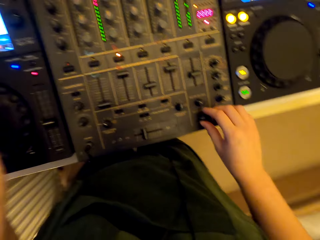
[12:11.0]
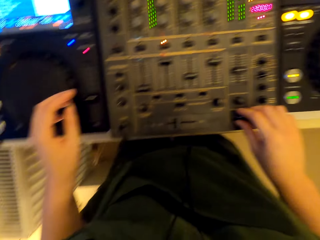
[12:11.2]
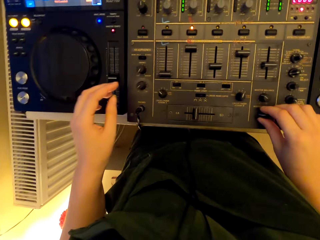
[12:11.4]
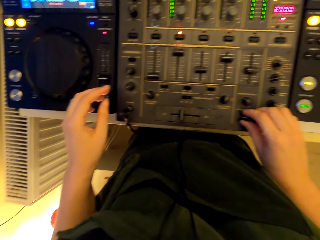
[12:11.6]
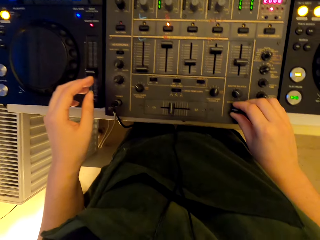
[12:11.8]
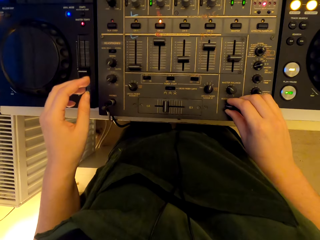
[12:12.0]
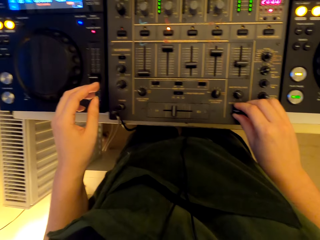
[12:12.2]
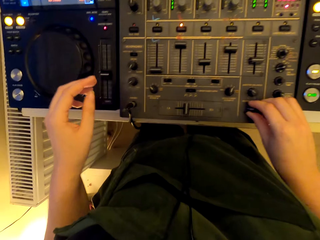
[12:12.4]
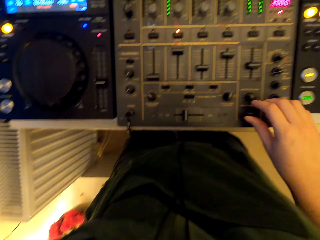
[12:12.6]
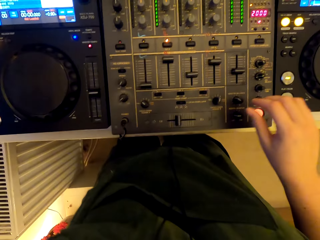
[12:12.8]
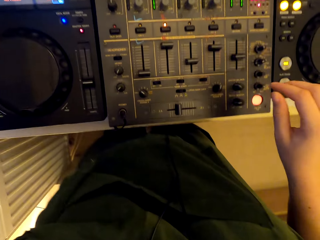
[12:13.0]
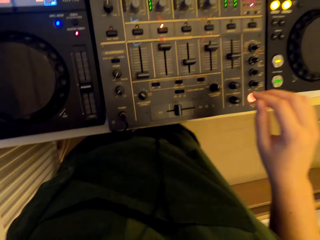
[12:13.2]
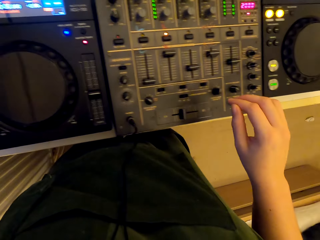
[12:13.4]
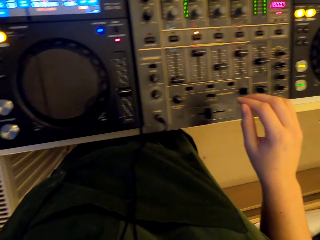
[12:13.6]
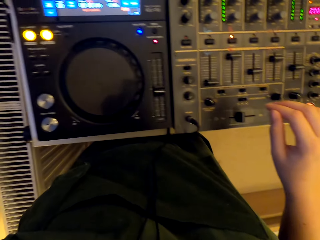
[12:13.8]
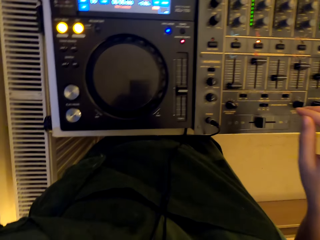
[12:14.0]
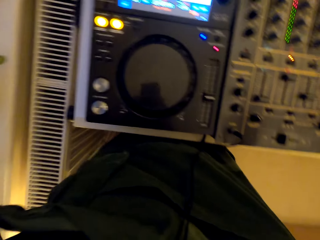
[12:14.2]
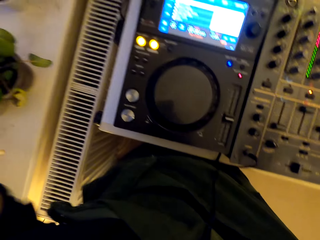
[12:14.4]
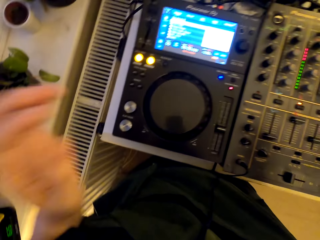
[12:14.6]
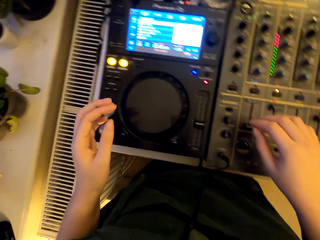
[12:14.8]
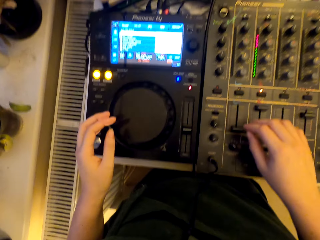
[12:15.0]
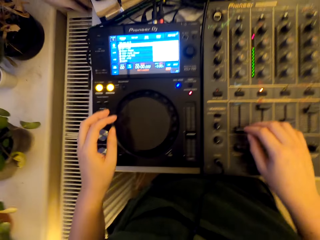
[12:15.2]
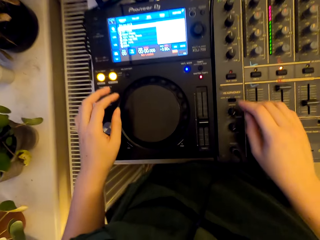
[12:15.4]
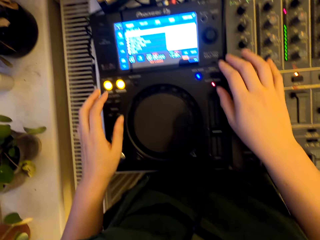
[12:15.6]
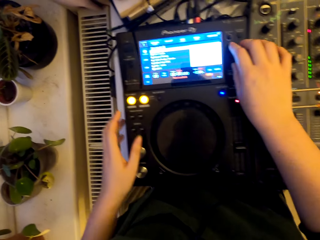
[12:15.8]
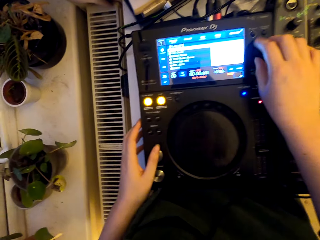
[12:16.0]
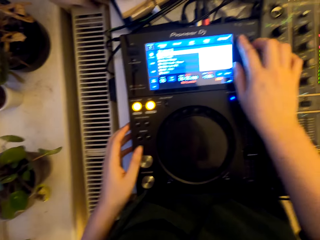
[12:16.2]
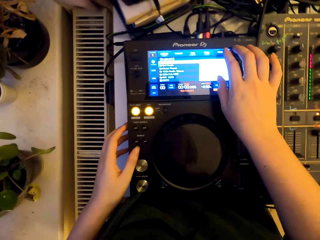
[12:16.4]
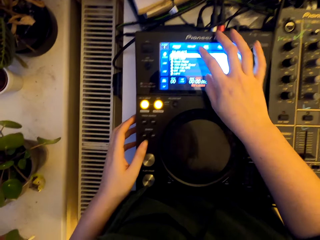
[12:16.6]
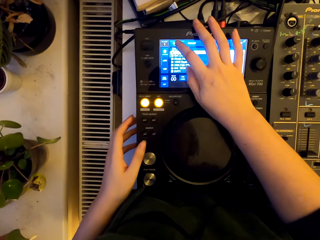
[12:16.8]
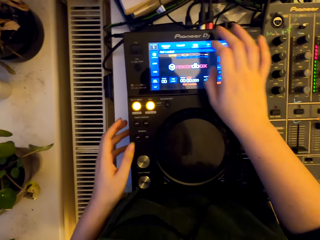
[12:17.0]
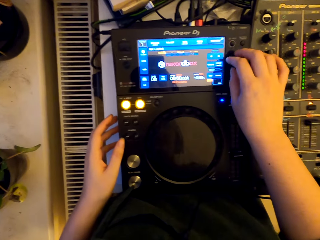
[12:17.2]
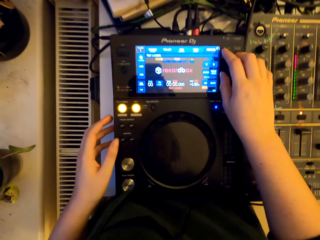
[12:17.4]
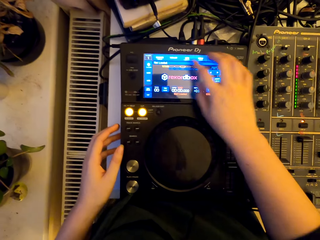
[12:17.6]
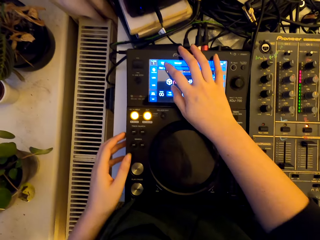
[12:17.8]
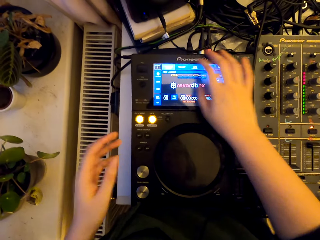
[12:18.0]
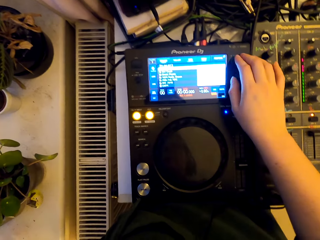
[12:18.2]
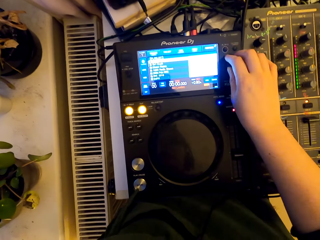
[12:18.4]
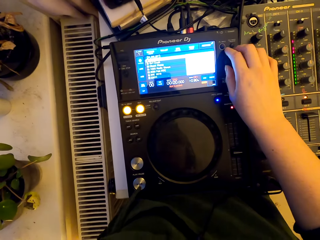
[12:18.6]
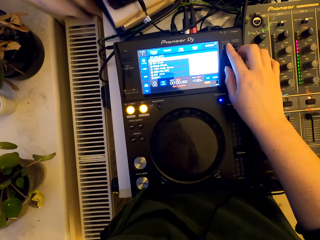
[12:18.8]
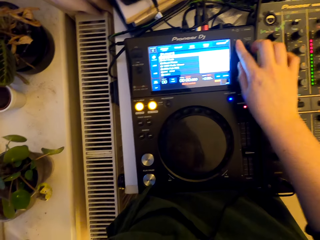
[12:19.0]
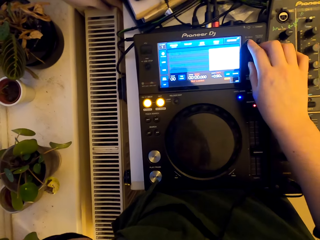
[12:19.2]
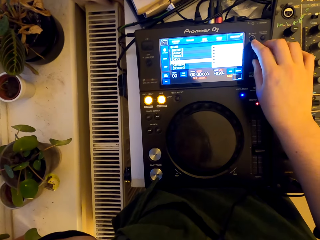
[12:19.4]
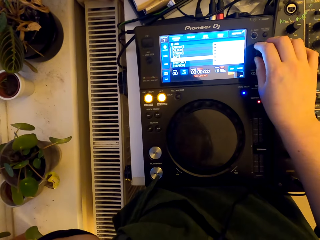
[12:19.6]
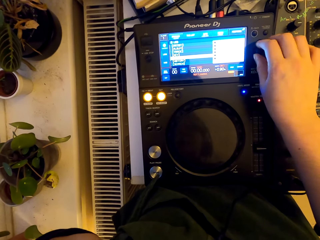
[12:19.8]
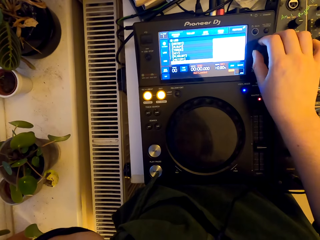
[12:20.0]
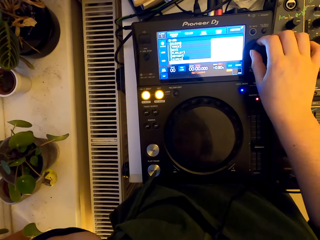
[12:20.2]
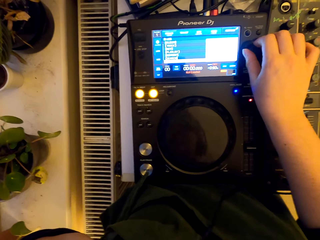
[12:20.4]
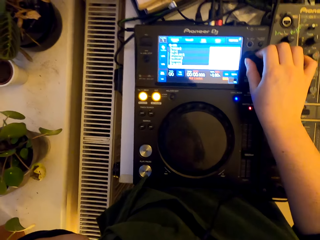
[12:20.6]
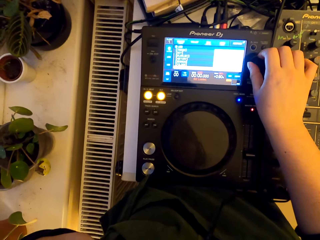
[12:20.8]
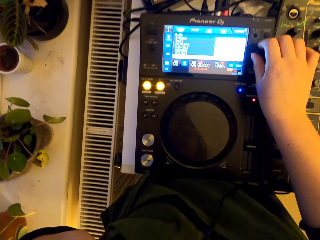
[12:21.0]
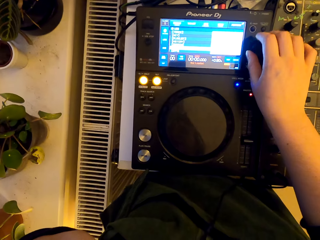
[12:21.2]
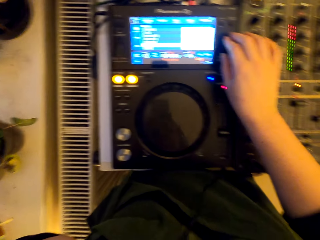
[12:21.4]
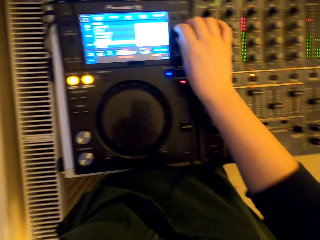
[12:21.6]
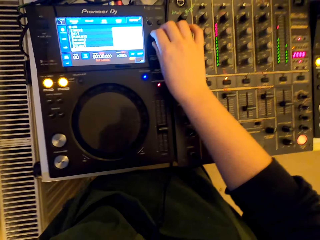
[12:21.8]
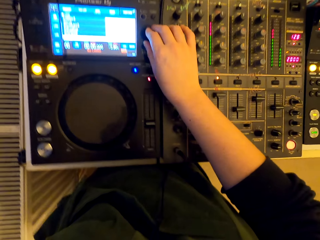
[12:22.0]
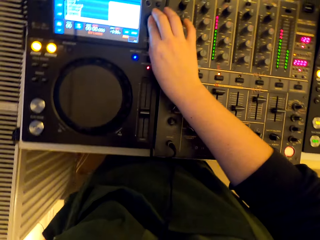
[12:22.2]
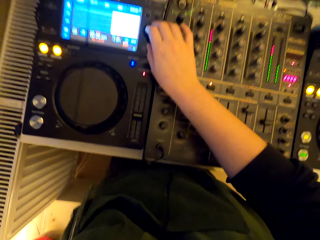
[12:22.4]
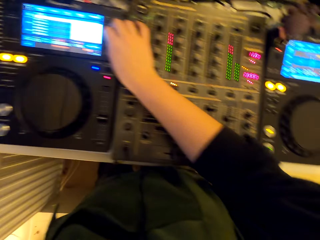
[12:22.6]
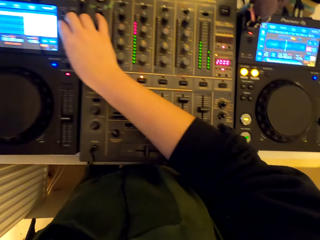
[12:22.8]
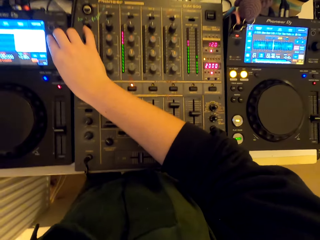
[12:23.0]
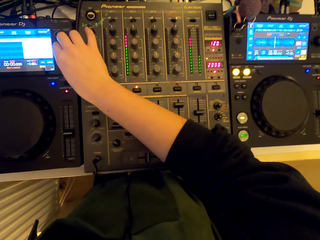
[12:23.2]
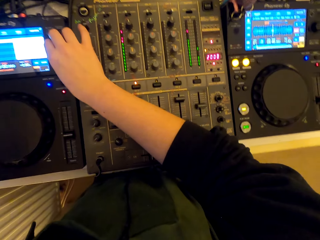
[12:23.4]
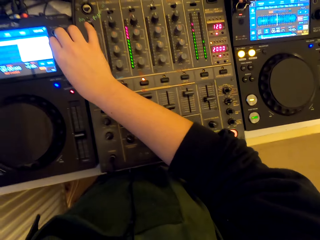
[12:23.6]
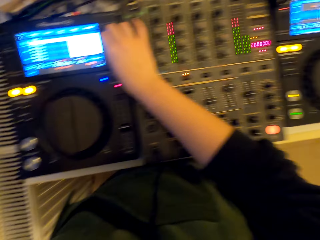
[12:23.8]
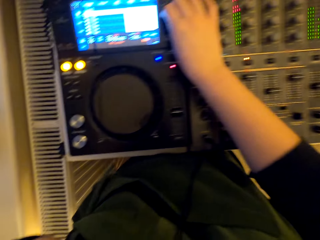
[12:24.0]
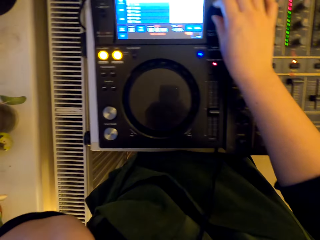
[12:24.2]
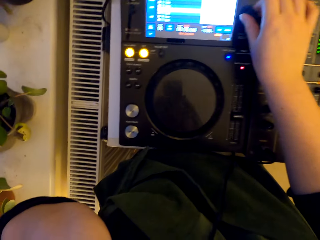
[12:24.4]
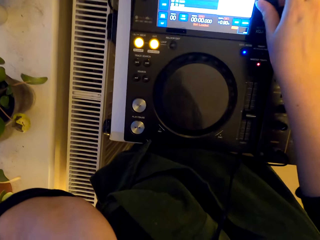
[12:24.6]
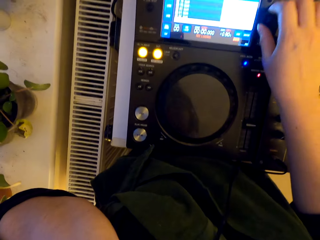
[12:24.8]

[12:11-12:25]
The camera wearer touches something. They use the turntable mixer. They touch something. They use the turntable mixer.

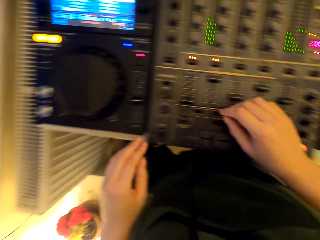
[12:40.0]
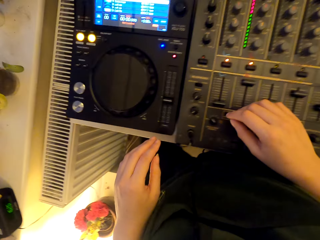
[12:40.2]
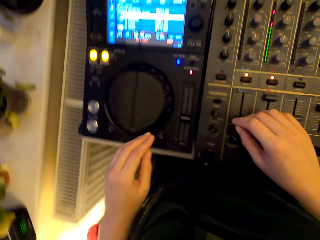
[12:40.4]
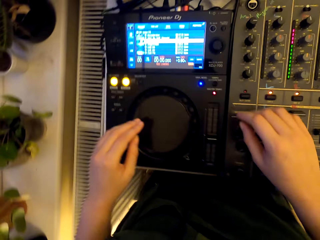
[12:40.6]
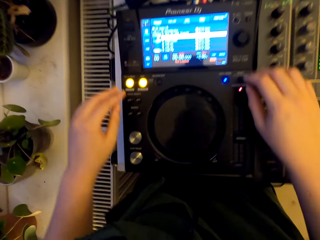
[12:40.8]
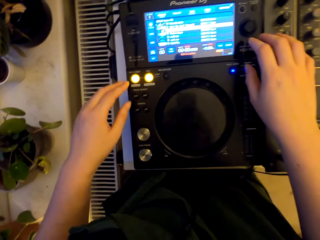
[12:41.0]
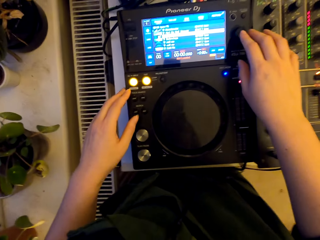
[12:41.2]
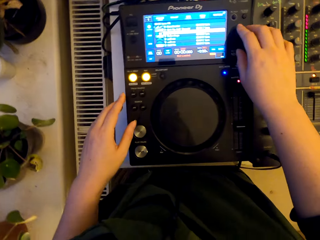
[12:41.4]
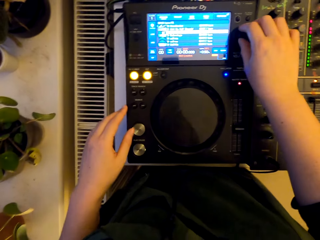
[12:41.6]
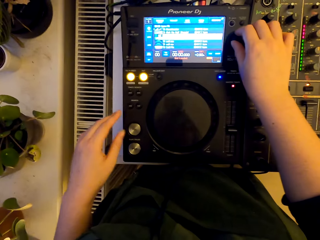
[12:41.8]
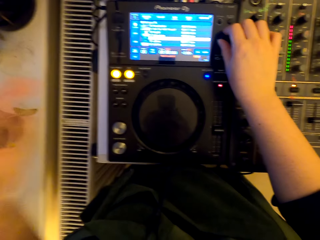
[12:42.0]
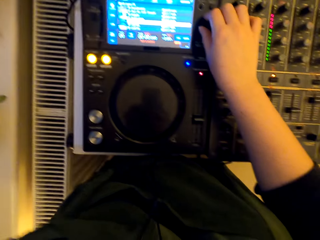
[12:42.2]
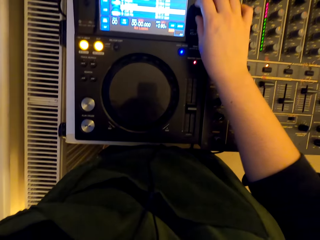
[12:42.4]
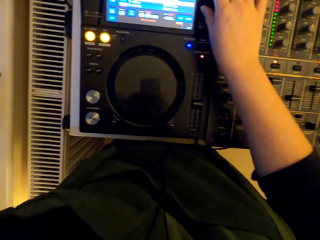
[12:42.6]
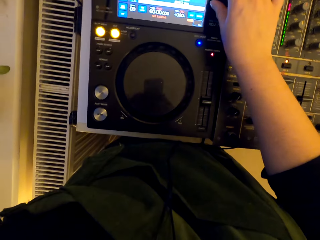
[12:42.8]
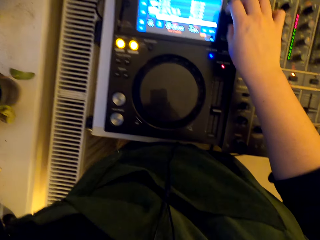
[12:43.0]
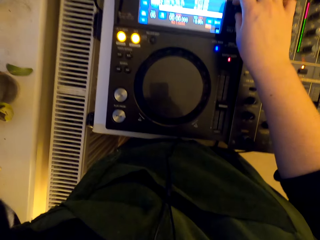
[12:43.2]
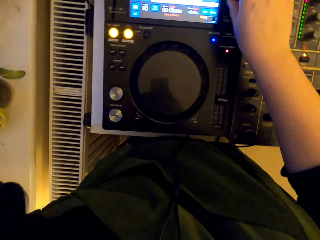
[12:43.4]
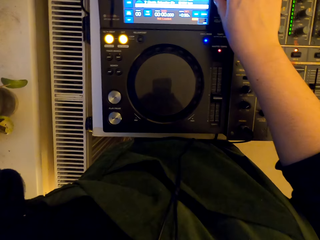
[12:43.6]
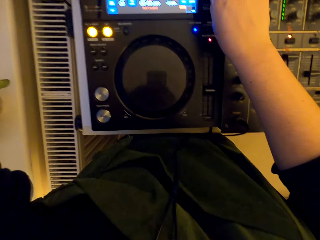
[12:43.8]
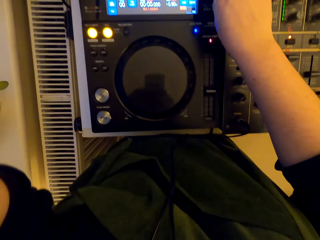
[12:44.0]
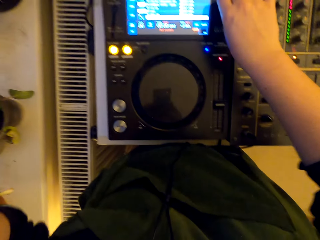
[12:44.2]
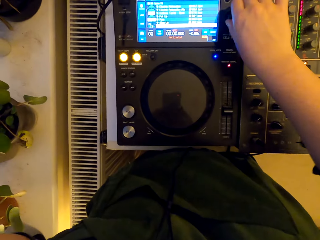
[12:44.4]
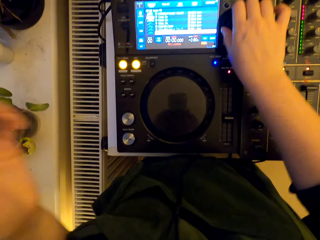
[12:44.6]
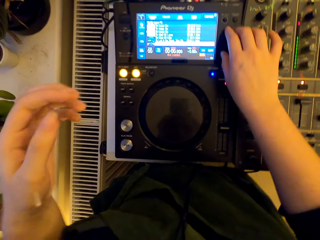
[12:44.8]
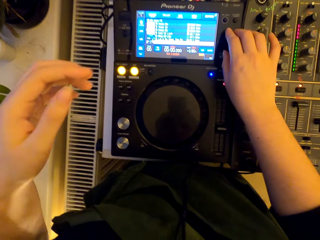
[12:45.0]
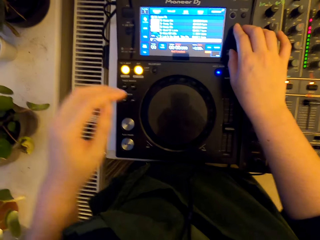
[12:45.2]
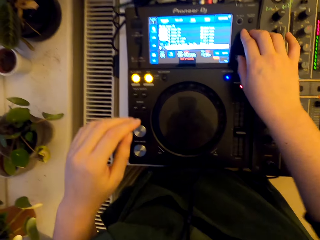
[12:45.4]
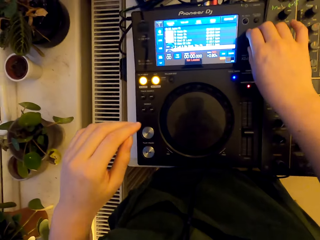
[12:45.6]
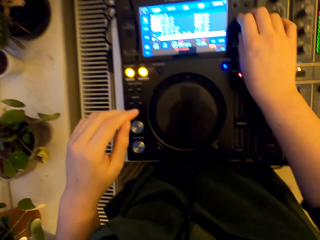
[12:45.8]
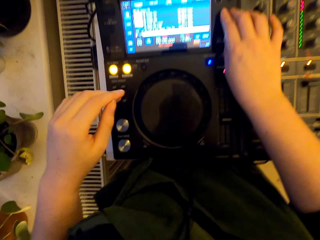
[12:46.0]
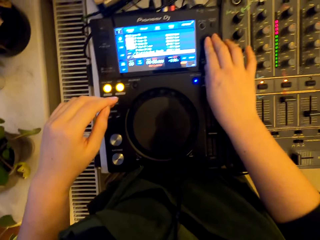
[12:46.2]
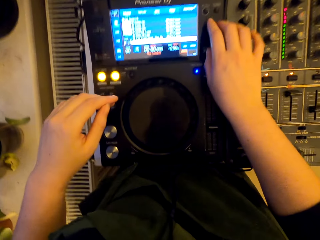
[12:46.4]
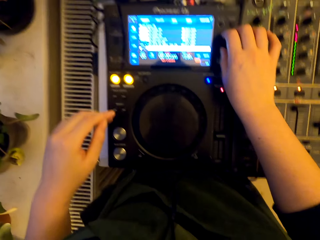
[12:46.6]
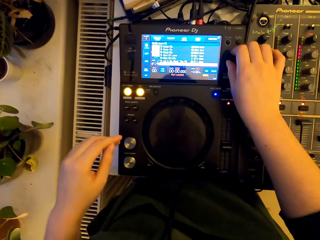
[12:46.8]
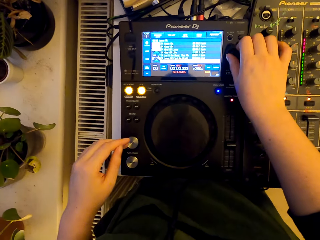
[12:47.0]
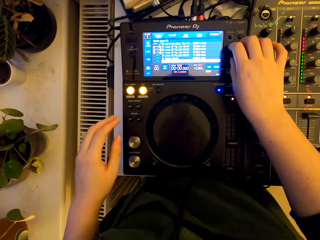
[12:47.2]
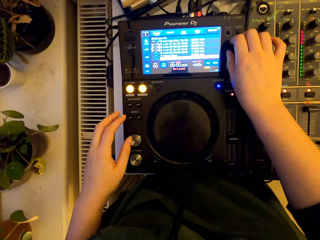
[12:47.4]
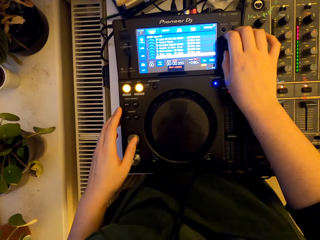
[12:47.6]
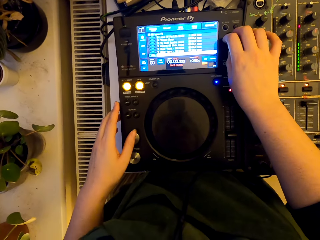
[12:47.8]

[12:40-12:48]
The camera wearer touches something. They use the turntable mixer.
